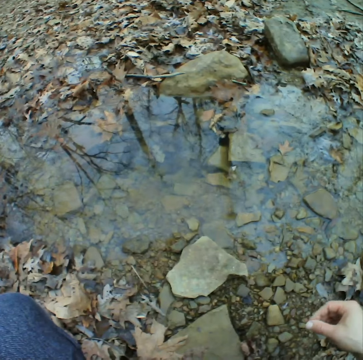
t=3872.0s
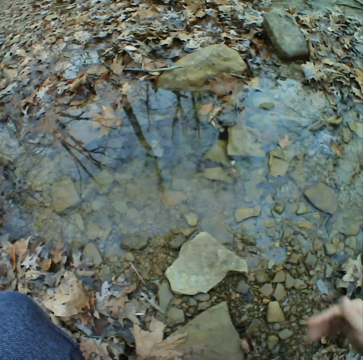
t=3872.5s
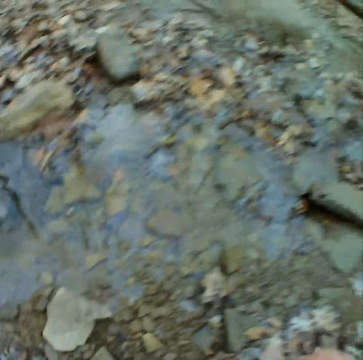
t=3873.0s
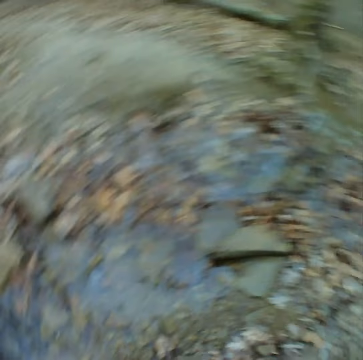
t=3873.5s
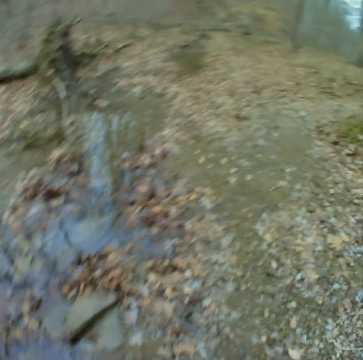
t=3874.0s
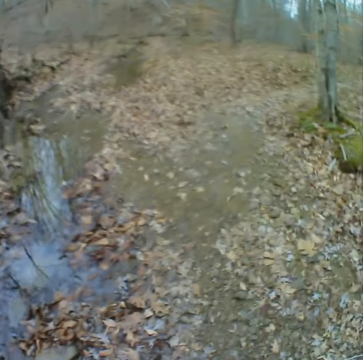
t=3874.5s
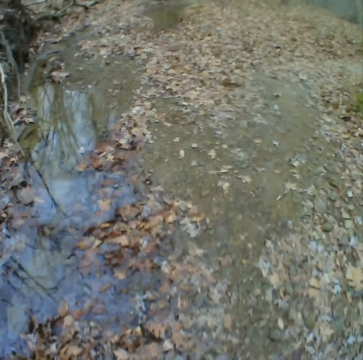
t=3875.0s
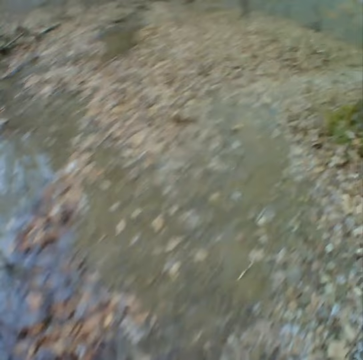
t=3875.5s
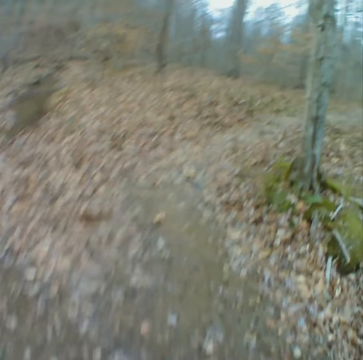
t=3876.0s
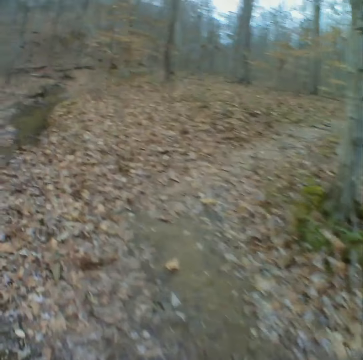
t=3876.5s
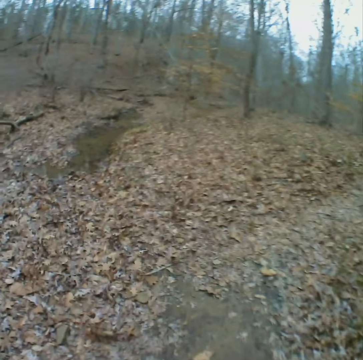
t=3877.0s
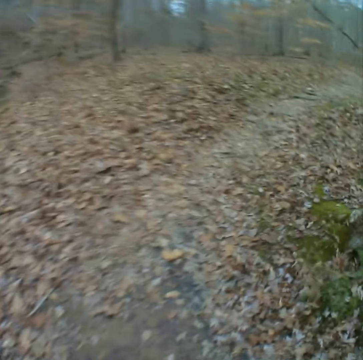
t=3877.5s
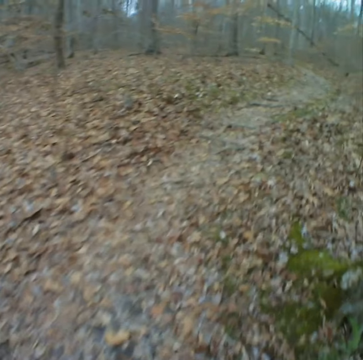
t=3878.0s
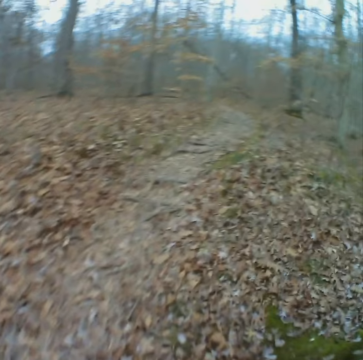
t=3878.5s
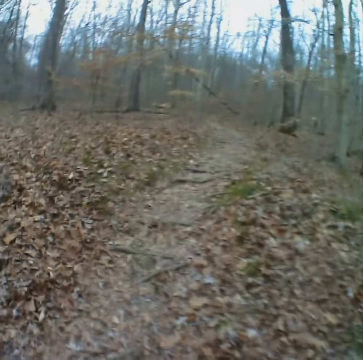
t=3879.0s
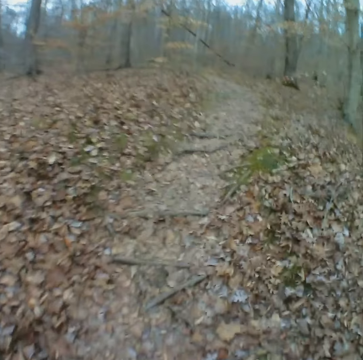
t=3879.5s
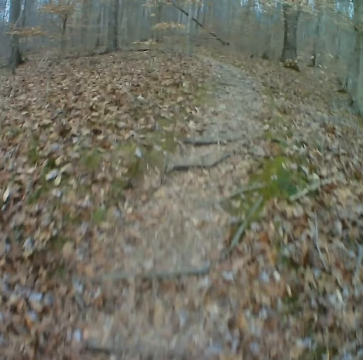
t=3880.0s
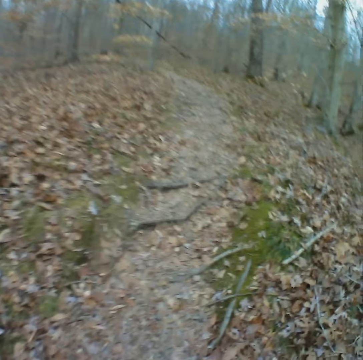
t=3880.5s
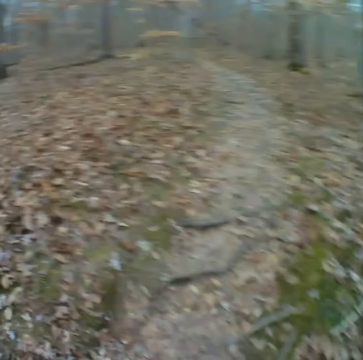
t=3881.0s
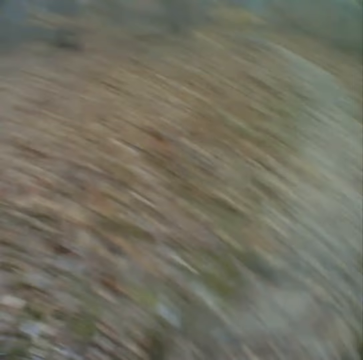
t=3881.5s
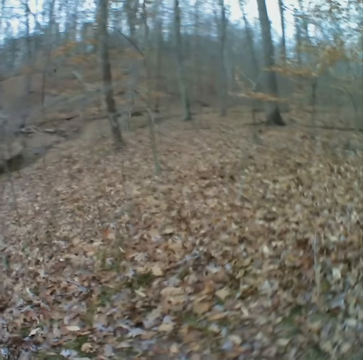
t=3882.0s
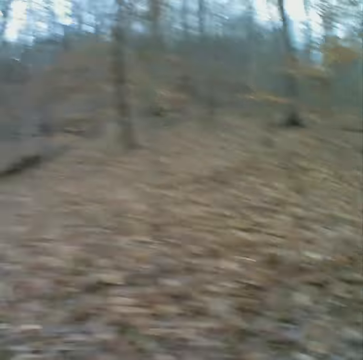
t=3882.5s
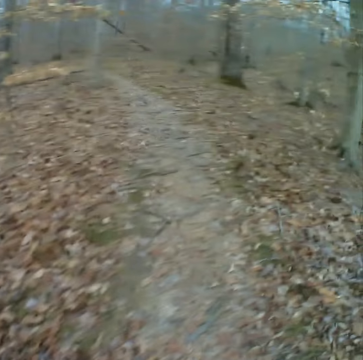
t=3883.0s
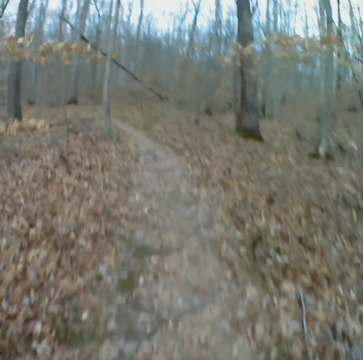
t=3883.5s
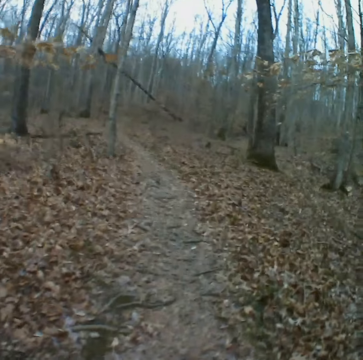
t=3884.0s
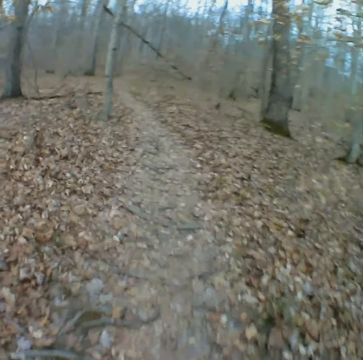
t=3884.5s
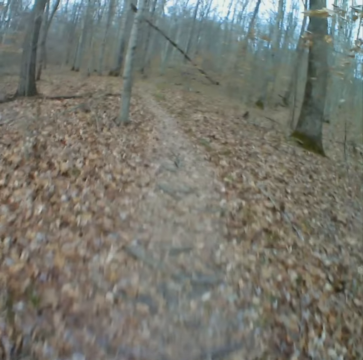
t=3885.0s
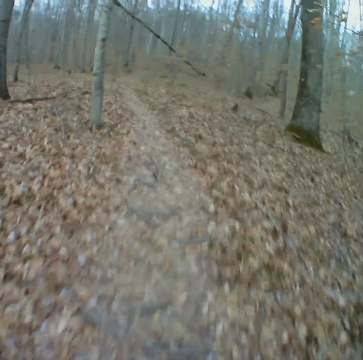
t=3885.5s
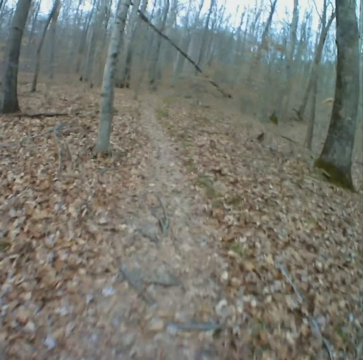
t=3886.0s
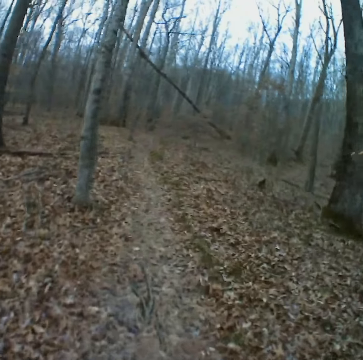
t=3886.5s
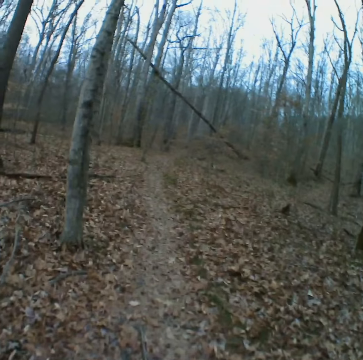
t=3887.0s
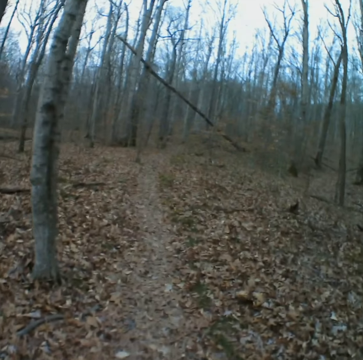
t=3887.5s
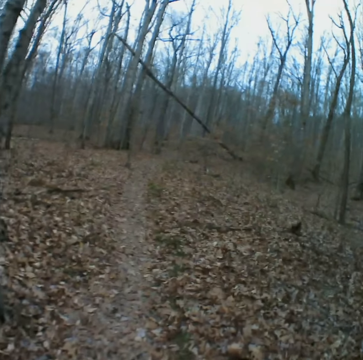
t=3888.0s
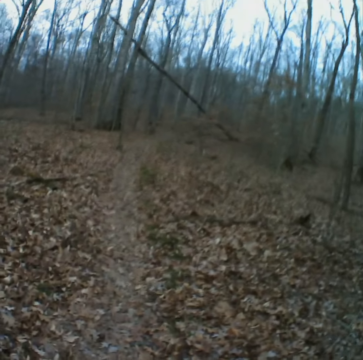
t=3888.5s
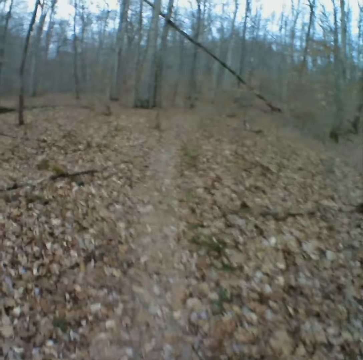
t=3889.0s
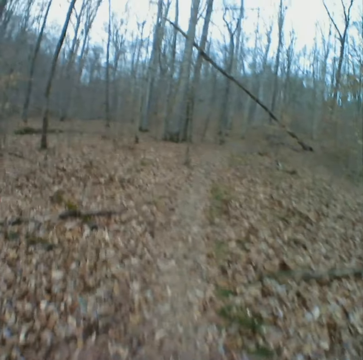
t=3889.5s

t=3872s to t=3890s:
The camera wearer throws the stone in the water. He wipes his fingers. He looks around. He walks forward on the path. He stares forward, looks around, and stares forward.

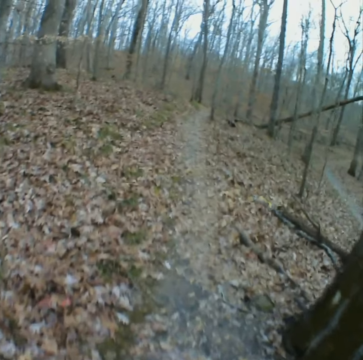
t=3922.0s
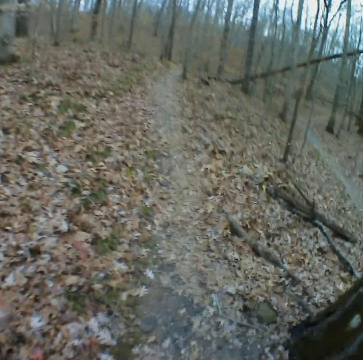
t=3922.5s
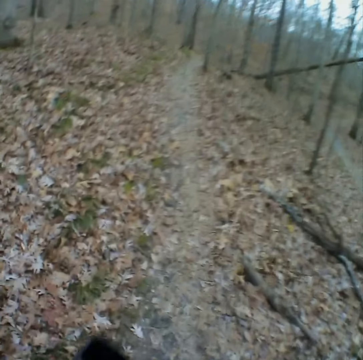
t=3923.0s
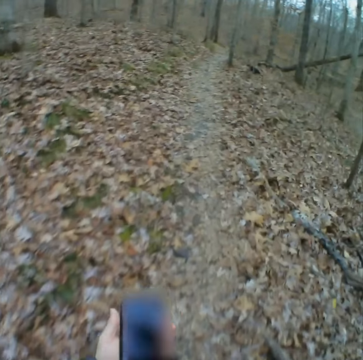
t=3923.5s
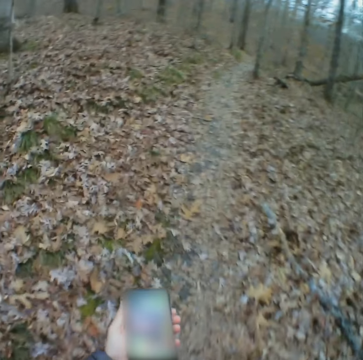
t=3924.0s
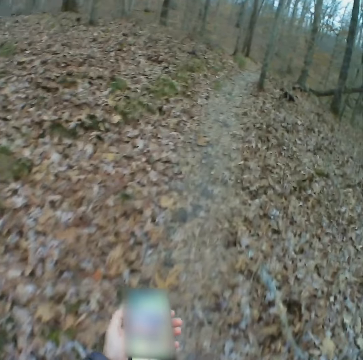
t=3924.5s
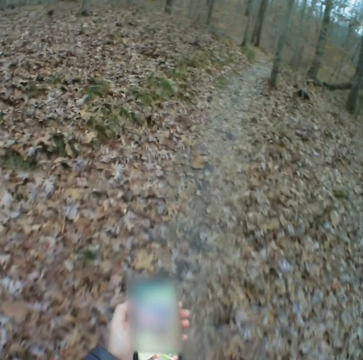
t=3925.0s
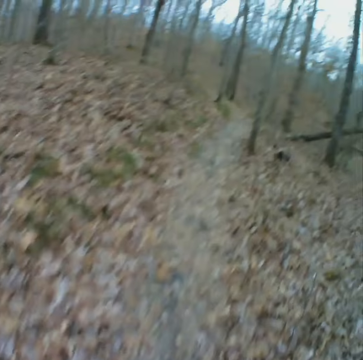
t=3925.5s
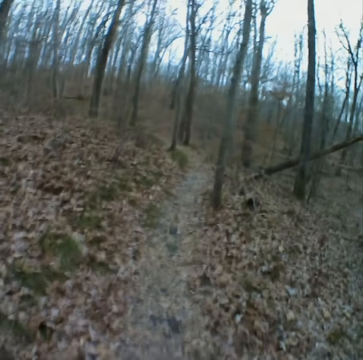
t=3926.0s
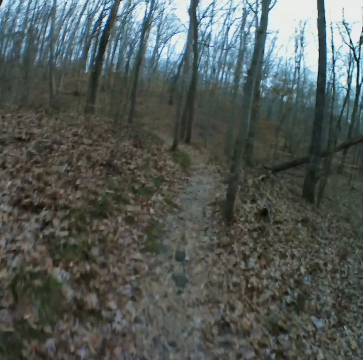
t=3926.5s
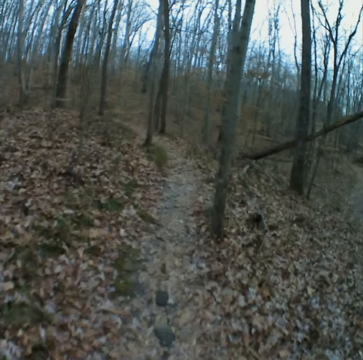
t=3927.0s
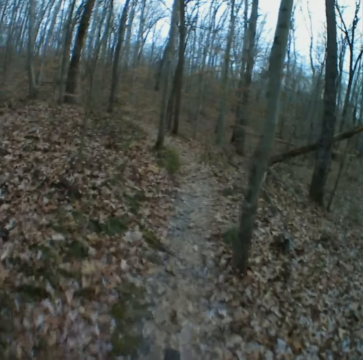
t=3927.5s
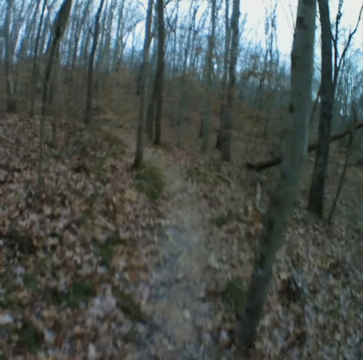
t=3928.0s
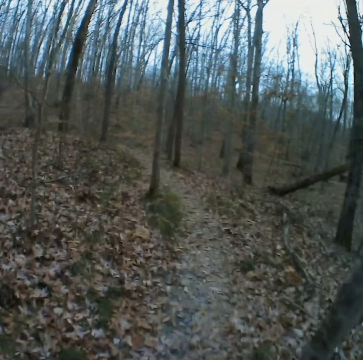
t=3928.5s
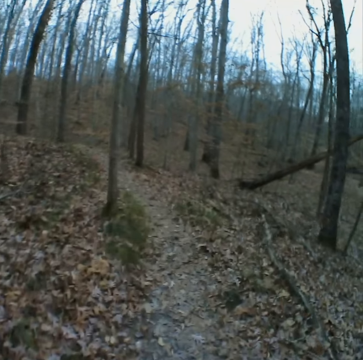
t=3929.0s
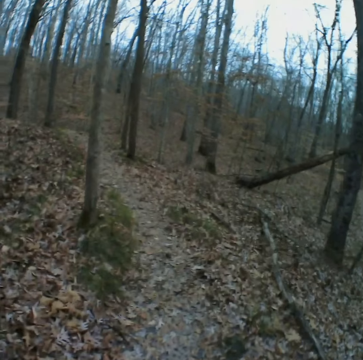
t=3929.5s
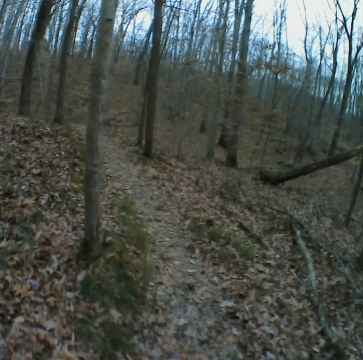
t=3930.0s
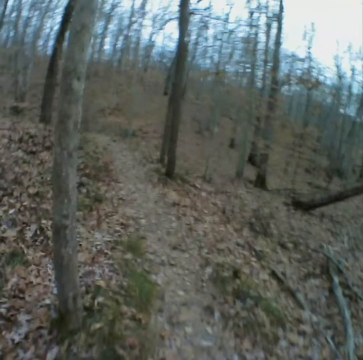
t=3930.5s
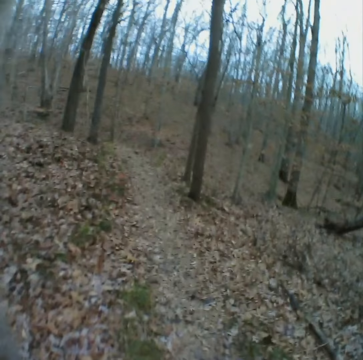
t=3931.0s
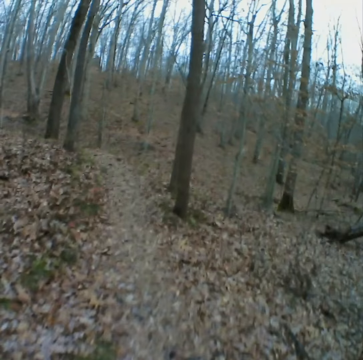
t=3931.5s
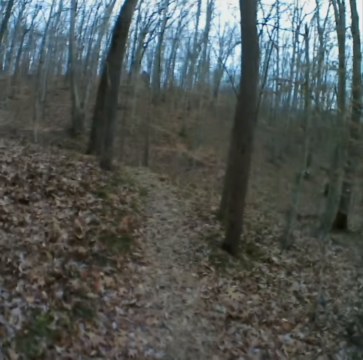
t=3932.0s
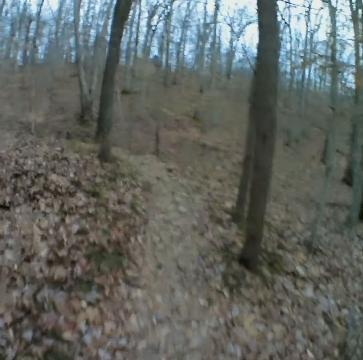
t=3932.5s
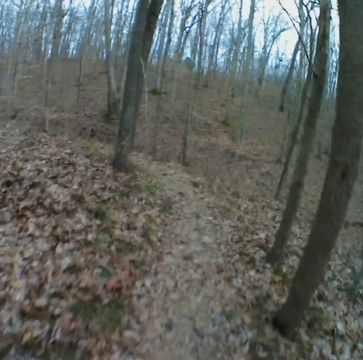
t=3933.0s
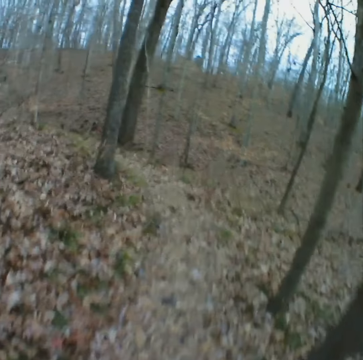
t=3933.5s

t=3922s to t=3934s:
The camera wearer operates a phone, stares at the phone, and removes the phone. They walk forward on the path and stare forward.

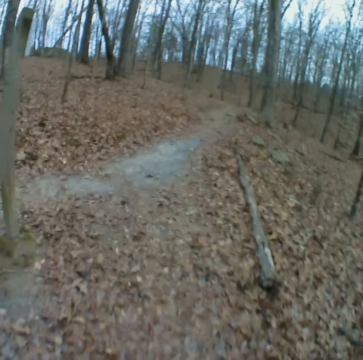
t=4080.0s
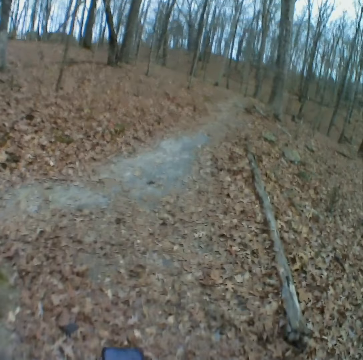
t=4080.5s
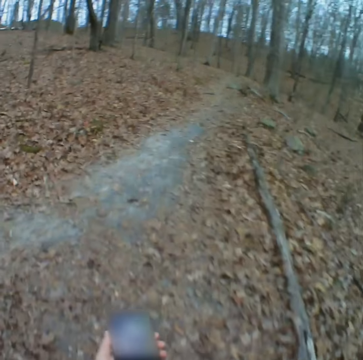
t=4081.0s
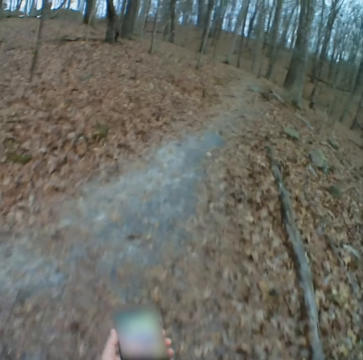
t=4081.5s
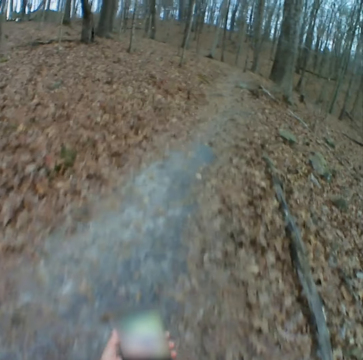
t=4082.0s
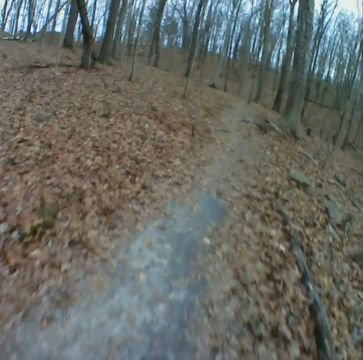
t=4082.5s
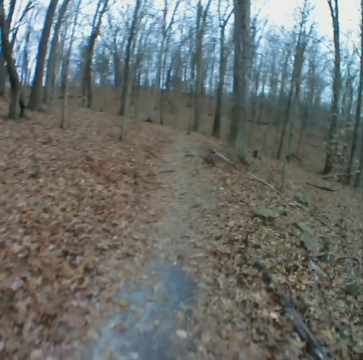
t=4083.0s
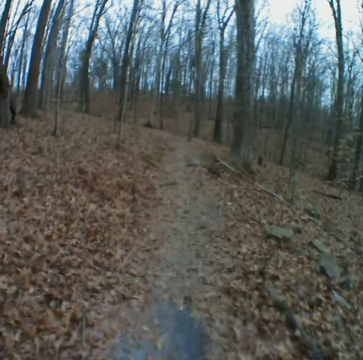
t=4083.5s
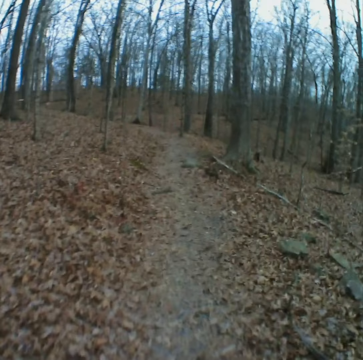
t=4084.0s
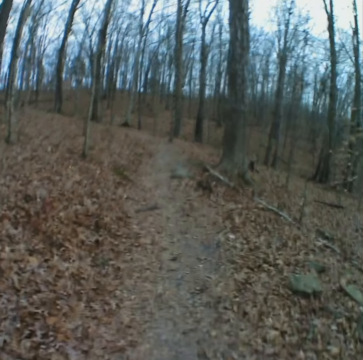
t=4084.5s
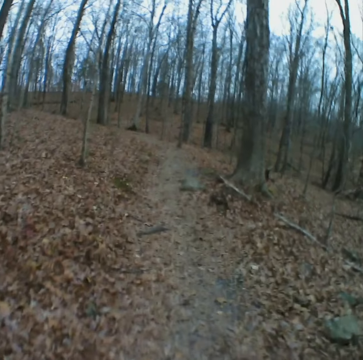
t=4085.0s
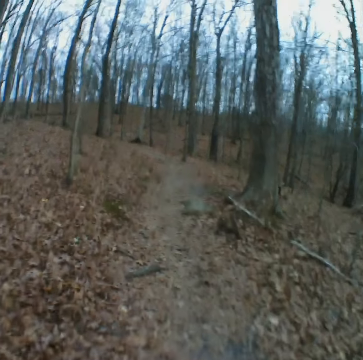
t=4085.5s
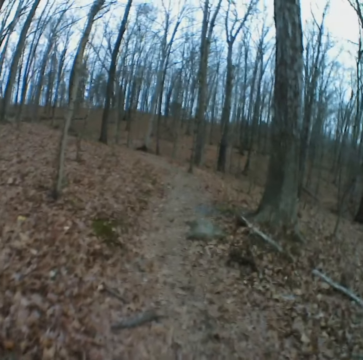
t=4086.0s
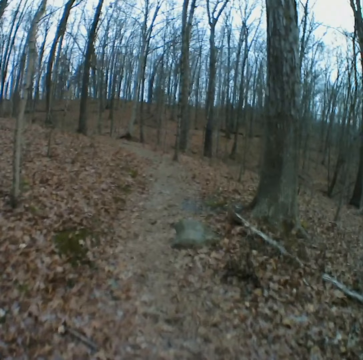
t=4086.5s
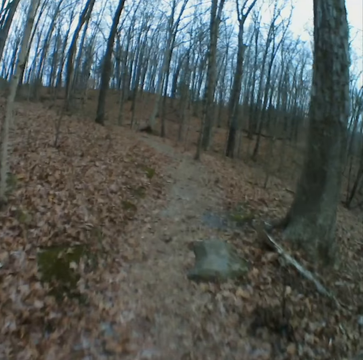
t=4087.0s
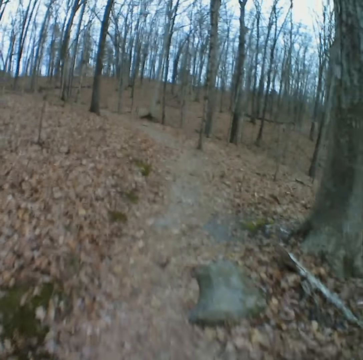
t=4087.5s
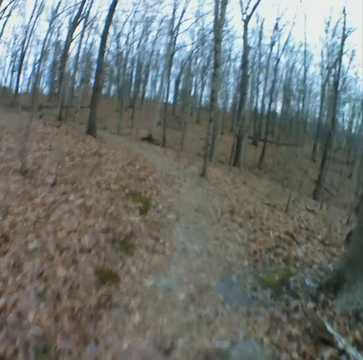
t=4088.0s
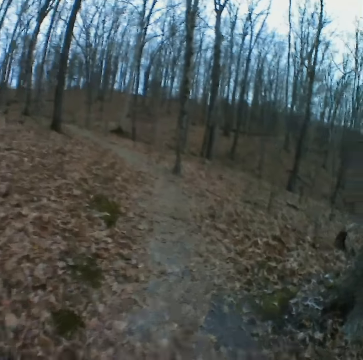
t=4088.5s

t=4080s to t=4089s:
The camera wearer operates the phone. They walk on the path. They hold the phone up.
